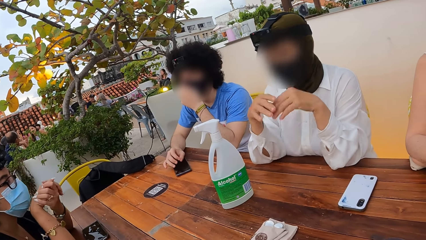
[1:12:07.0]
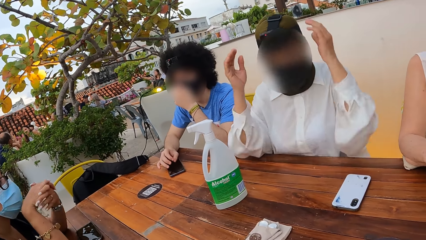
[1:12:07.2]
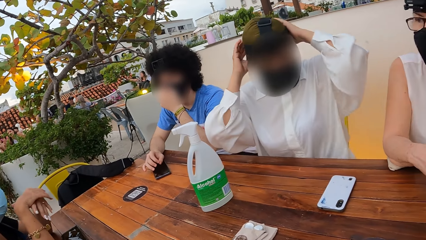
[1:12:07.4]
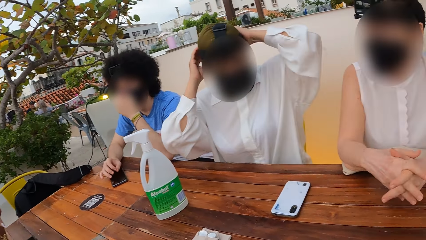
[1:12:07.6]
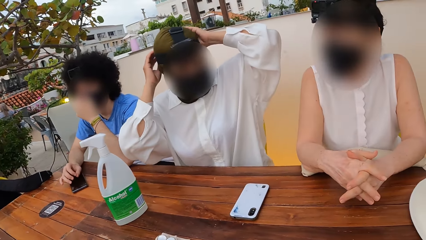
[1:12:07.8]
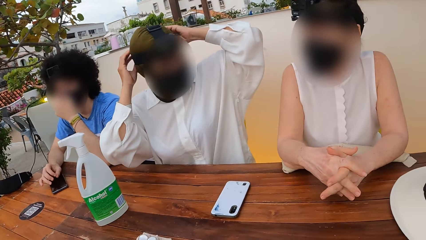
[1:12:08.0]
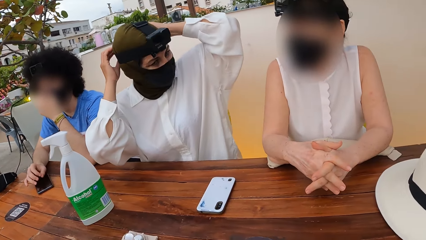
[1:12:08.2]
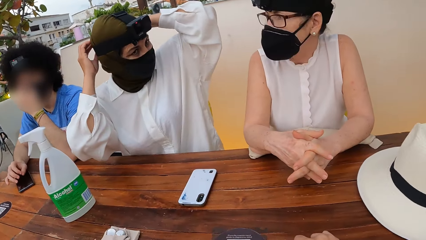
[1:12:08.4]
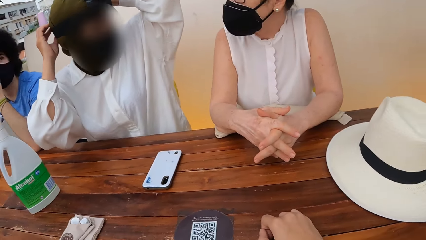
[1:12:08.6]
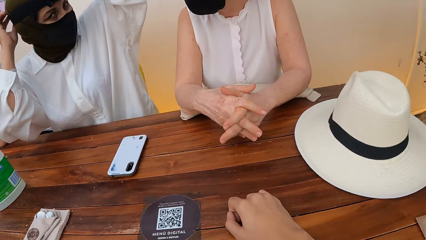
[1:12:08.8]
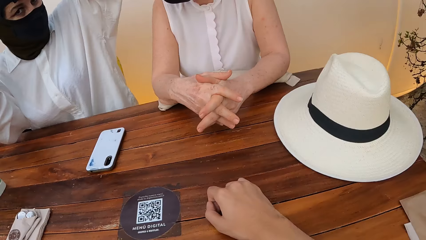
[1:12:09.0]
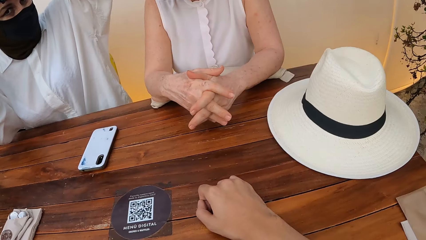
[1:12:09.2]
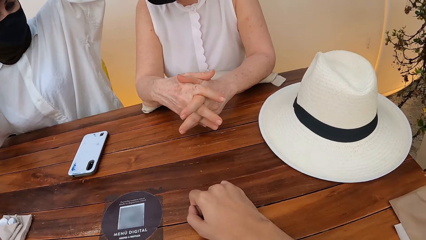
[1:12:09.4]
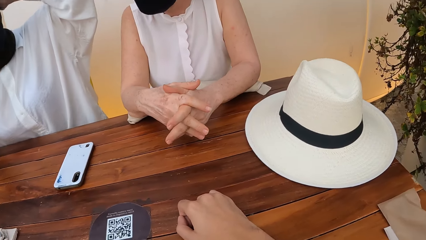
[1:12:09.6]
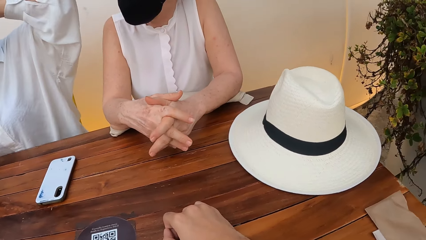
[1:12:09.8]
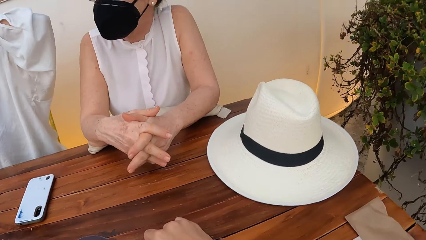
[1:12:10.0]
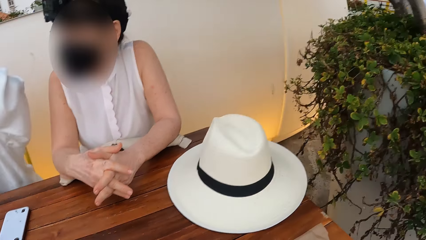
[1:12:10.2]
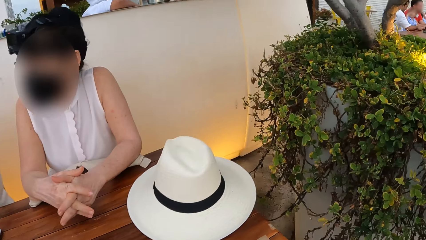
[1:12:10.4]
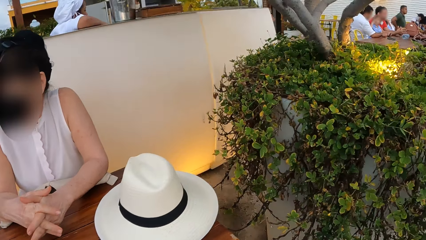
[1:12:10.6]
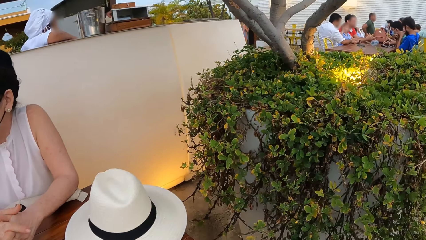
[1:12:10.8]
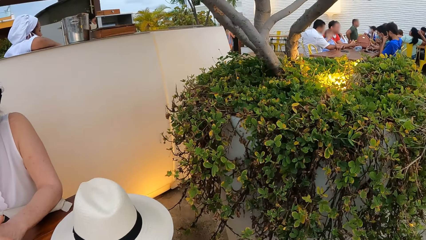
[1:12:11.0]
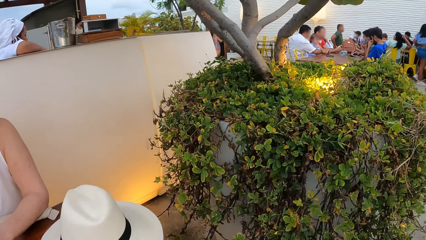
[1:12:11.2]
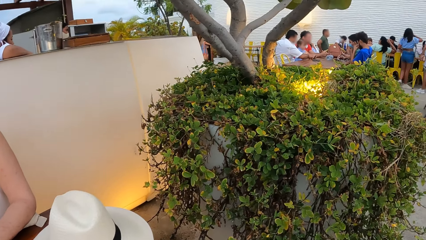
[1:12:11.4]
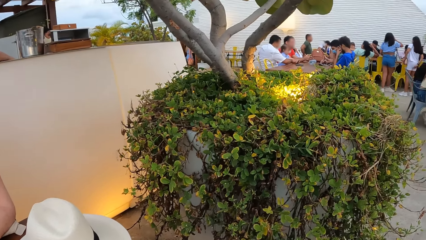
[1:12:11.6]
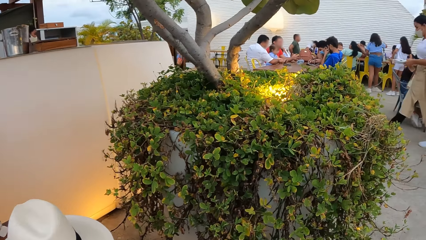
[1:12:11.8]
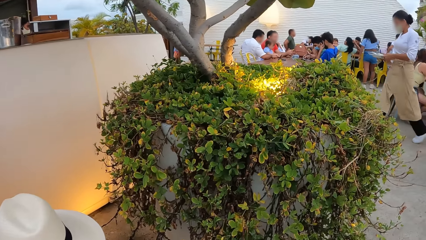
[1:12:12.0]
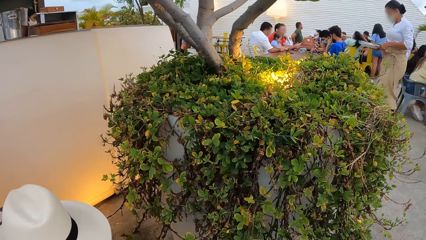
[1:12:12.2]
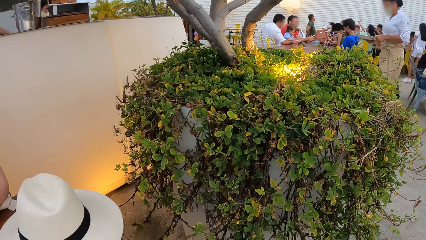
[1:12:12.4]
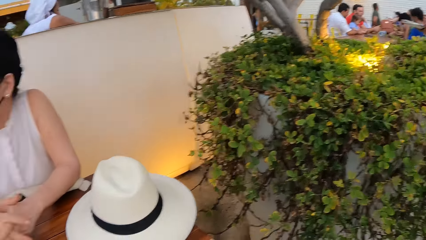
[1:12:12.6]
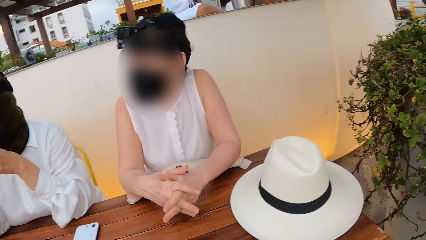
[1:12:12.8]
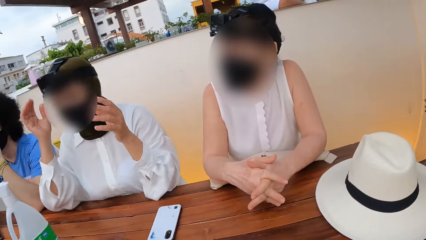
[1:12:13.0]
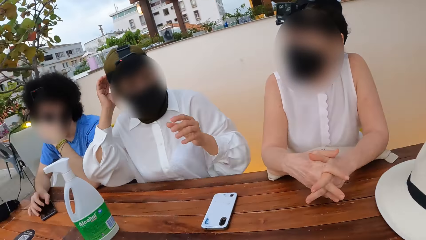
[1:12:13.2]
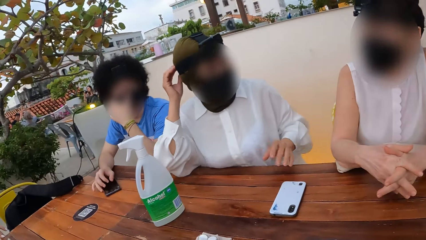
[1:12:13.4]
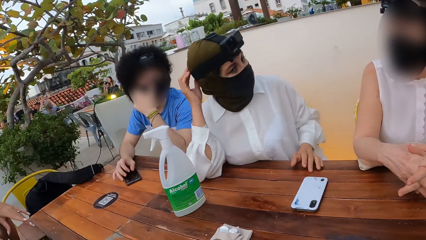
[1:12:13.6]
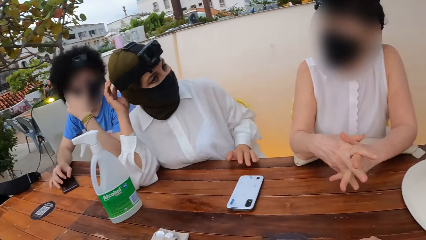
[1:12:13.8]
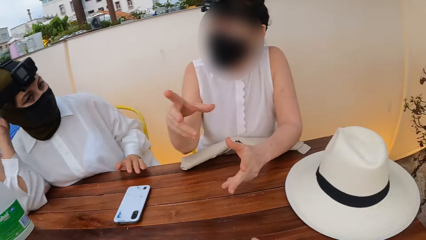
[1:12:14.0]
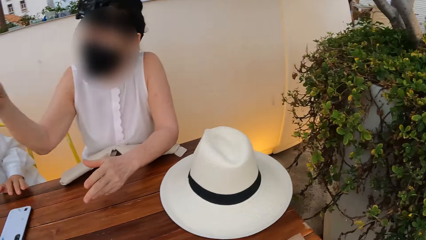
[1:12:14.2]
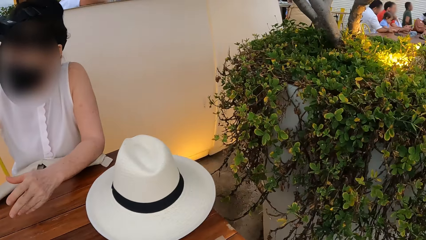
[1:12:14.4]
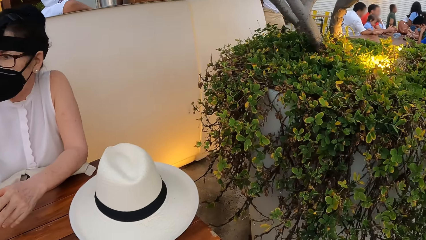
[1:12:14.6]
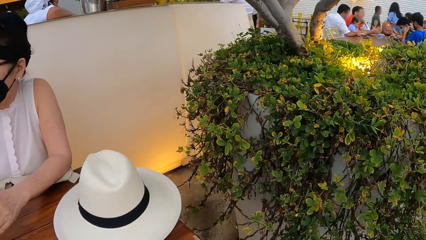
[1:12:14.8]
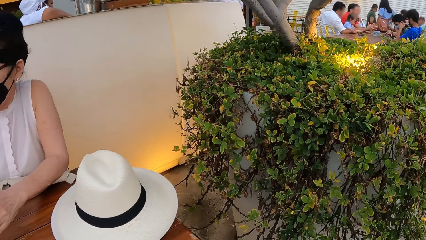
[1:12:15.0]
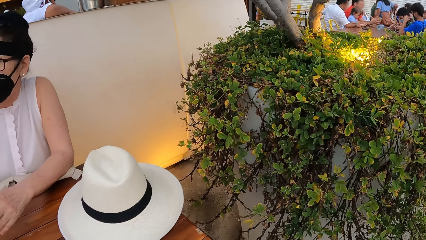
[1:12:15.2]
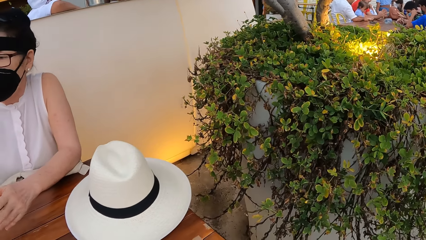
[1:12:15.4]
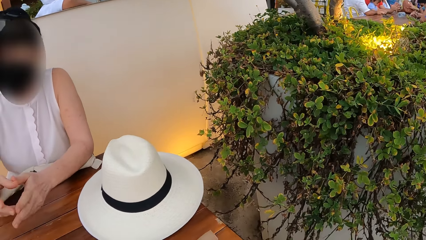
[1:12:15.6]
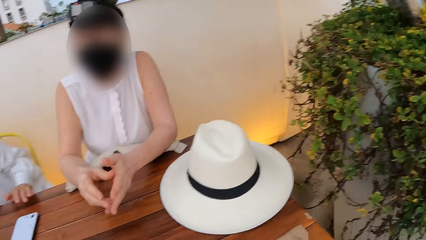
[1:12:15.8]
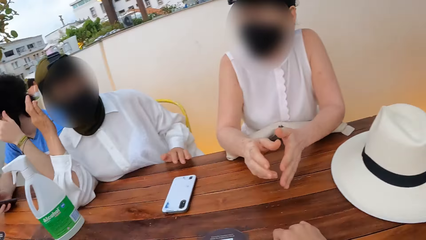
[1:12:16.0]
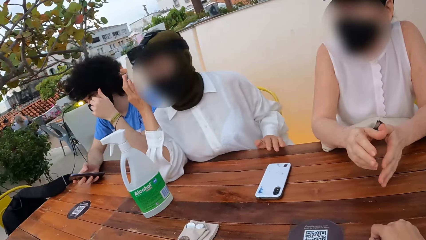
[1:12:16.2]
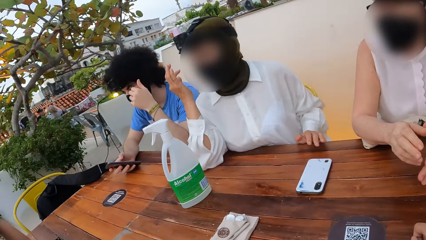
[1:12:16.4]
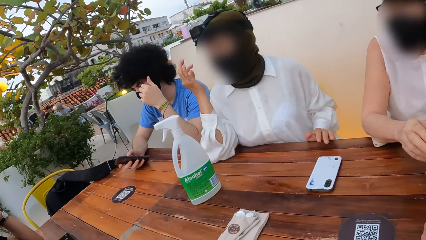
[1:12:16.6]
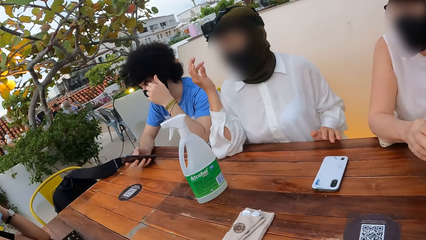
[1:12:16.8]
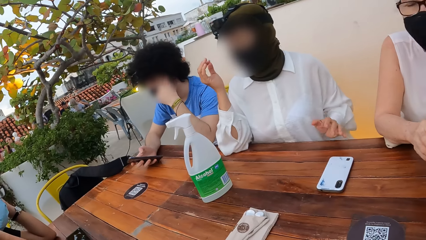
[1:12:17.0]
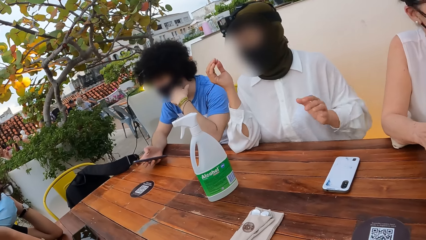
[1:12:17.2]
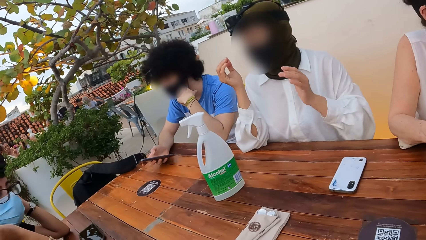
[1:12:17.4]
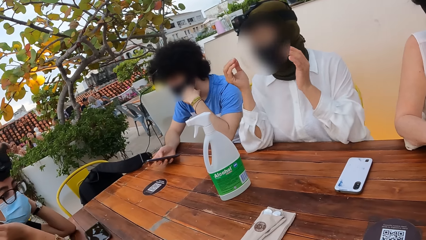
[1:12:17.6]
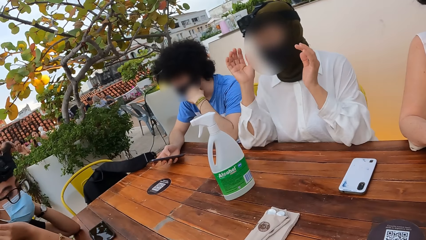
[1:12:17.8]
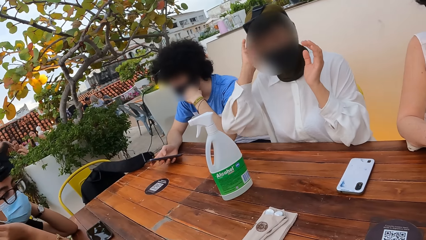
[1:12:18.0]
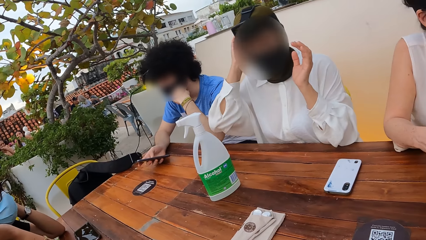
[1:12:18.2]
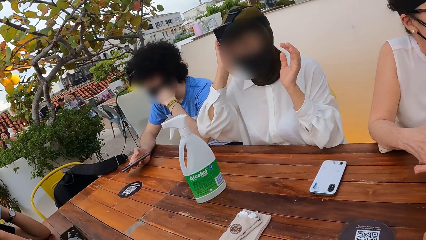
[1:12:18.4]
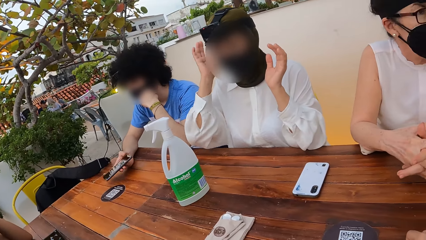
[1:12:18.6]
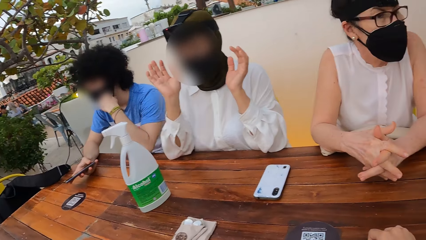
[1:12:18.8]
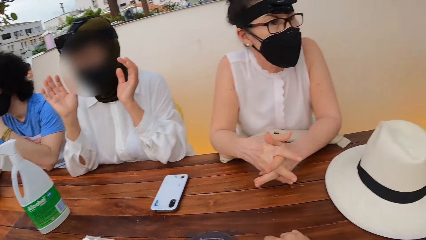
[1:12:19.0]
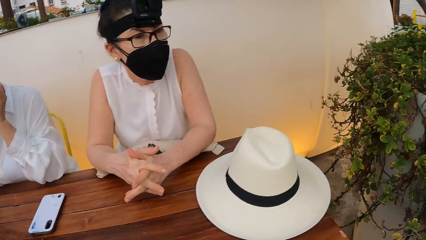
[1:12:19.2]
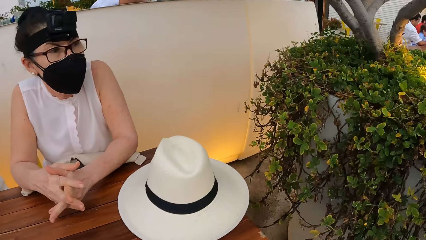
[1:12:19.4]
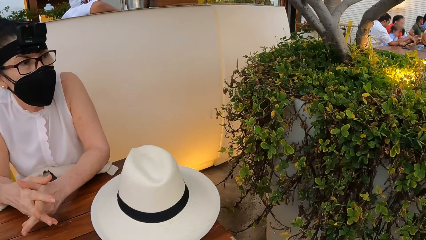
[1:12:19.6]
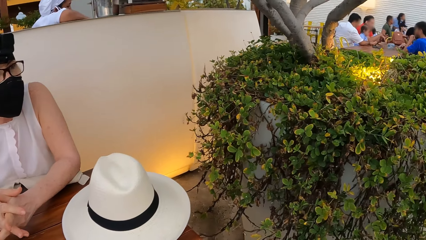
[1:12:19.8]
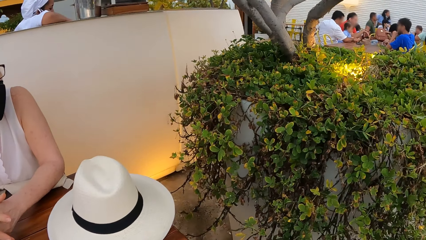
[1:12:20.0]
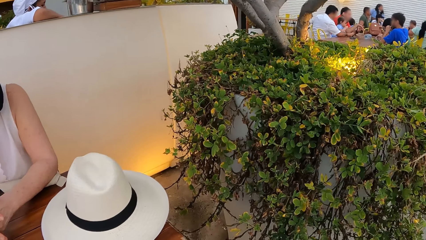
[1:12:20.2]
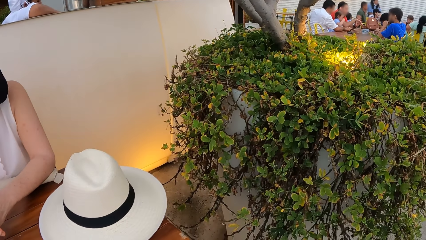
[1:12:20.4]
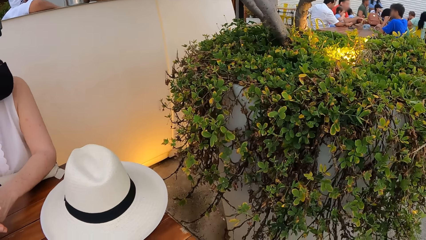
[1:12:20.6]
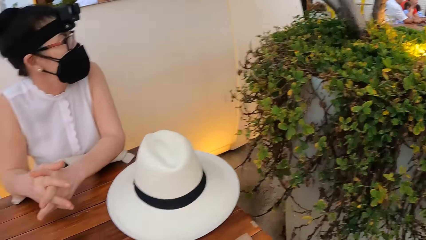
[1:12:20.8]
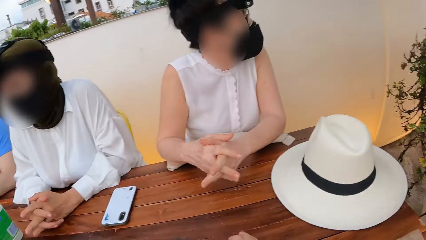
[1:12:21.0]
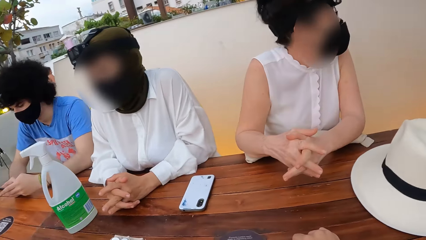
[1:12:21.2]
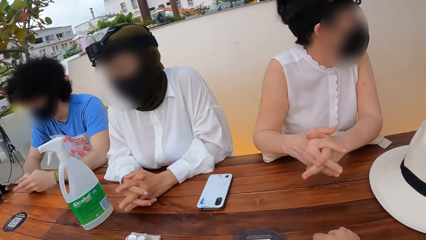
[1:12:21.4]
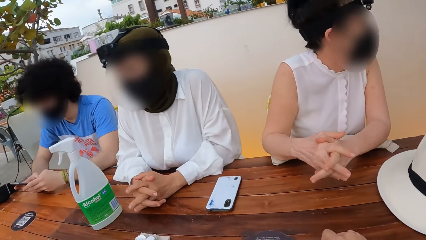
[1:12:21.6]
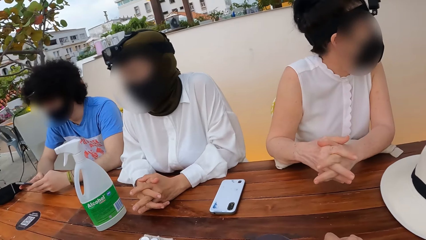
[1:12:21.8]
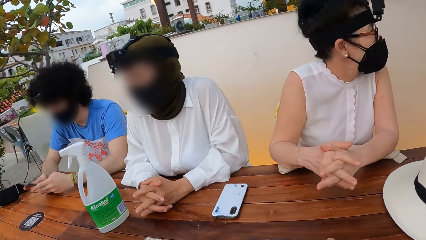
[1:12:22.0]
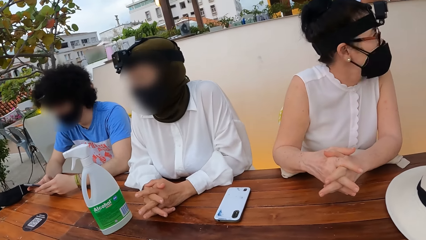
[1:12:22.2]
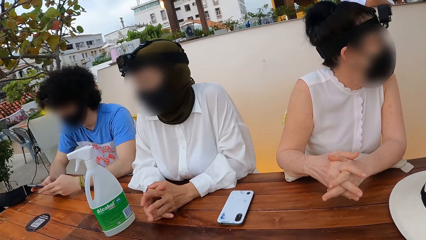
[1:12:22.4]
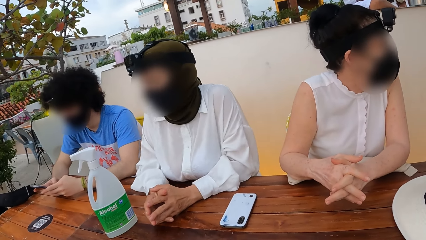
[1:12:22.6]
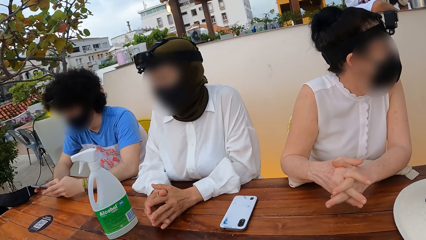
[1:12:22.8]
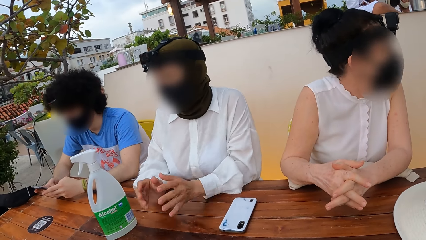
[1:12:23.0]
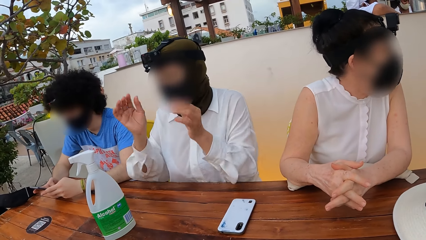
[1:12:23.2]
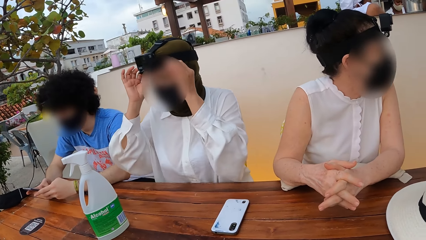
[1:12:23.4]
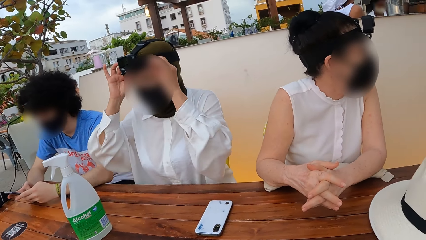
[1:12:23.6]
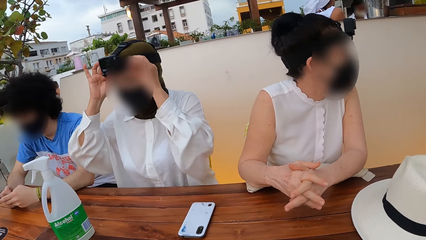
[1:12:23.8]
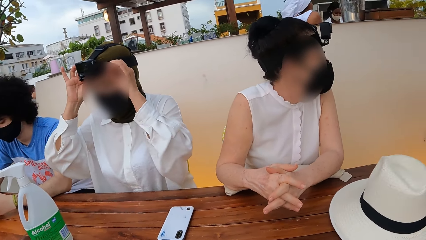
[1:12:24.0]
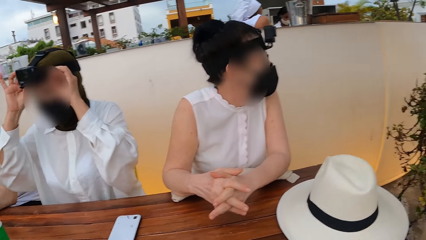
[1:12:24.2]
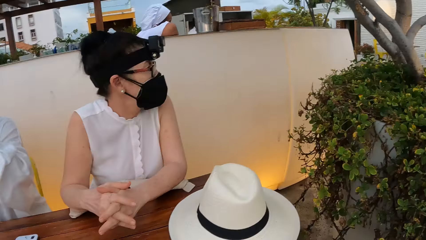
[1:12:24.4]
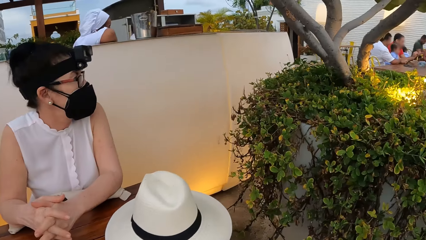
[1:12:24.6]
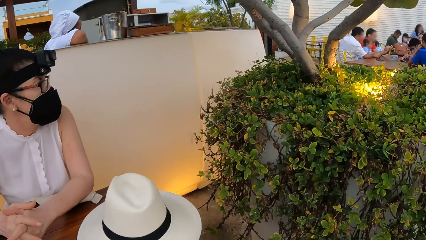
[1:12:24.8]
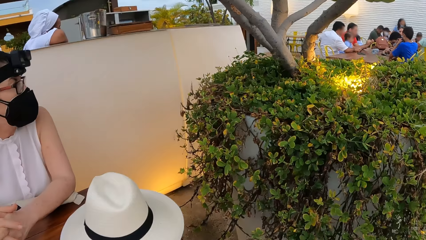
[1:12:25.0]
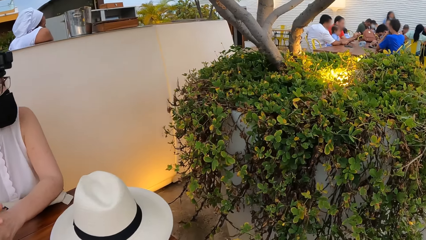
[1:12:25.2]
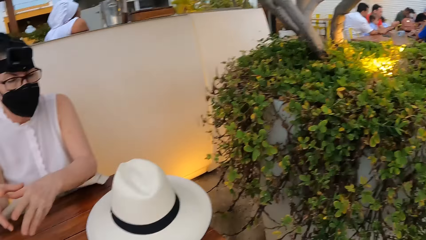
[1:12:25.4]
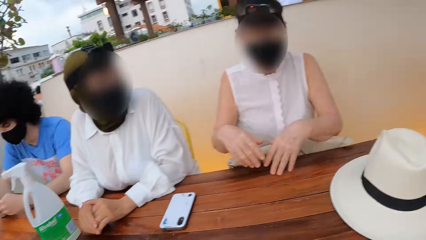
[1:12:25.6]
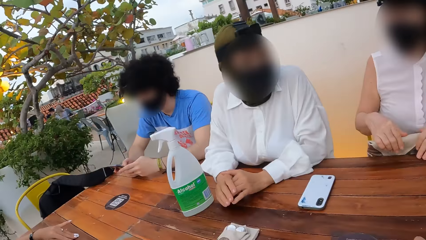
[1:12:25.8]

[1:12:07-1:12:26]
A woman touches her camera belt. A lady adjusts a camera. The camera wearer looks around a restaurant. Another woman makes a hand gesture. Another lady interacts with the first lady. A person uses a smartphone. The camera wearer looks around an outdoor café. Another person interacts with a third person. The second person raises arms. A third woman touches the camera. The camera wearer looks around the outdoor café.
